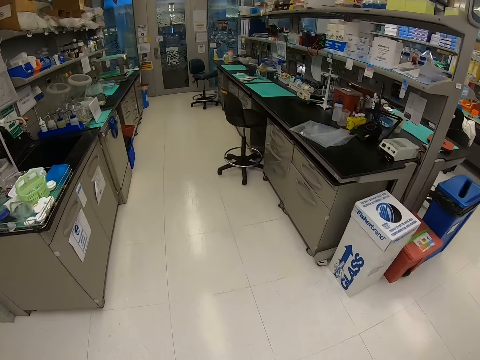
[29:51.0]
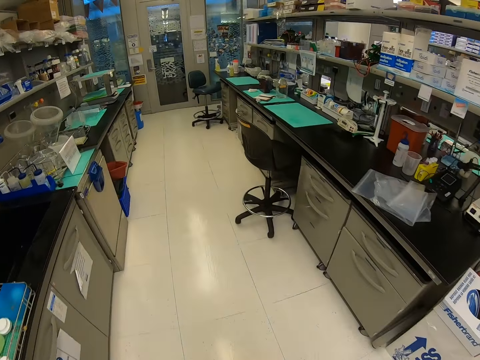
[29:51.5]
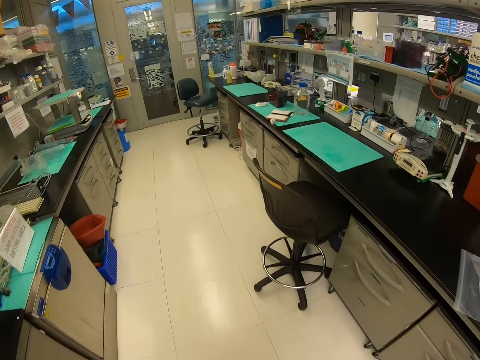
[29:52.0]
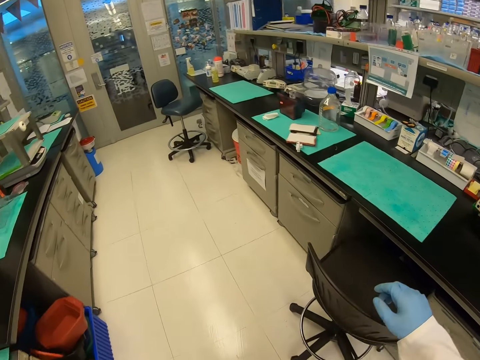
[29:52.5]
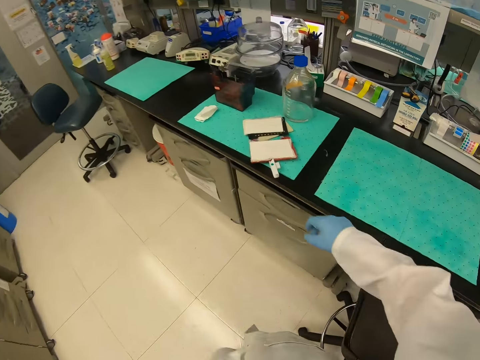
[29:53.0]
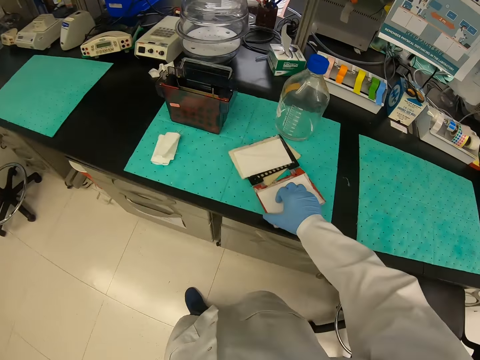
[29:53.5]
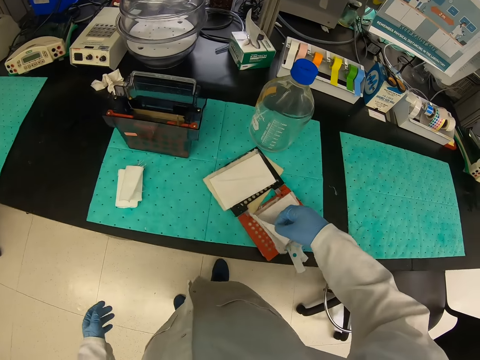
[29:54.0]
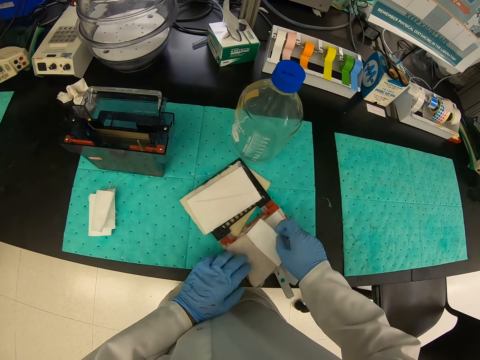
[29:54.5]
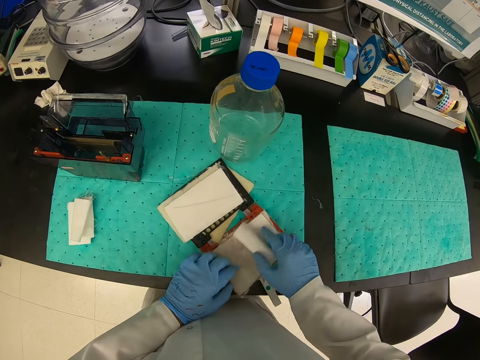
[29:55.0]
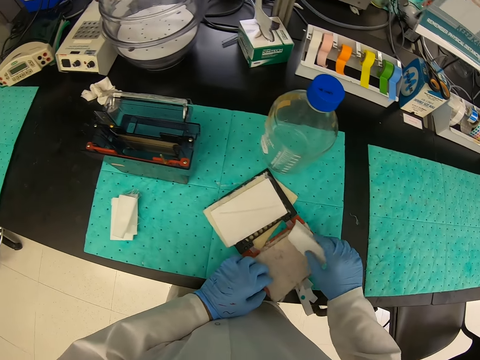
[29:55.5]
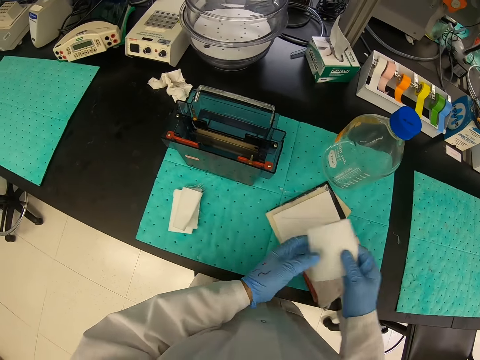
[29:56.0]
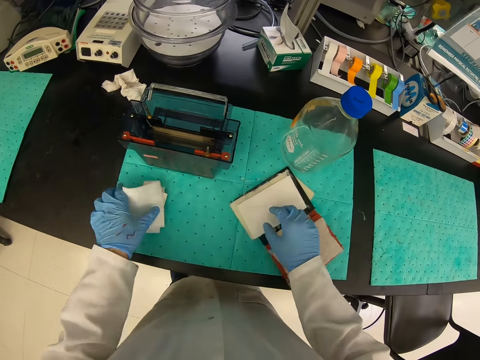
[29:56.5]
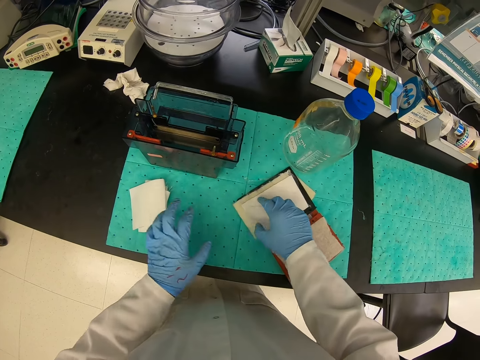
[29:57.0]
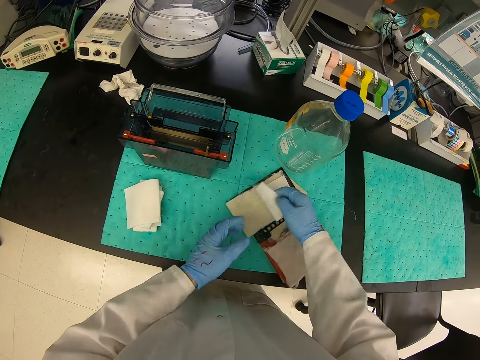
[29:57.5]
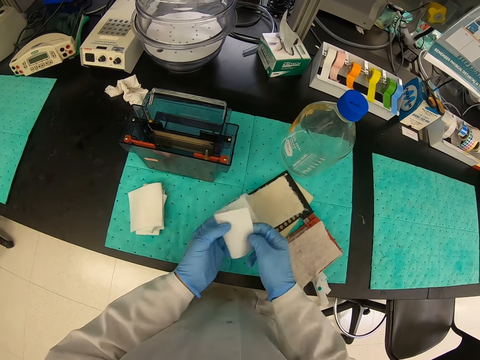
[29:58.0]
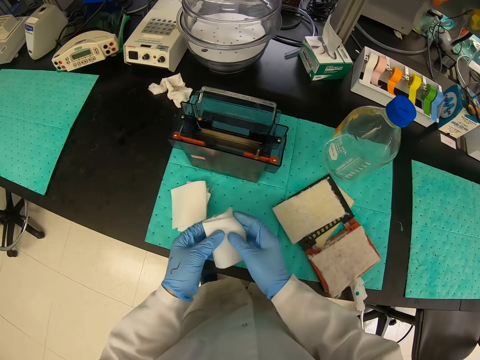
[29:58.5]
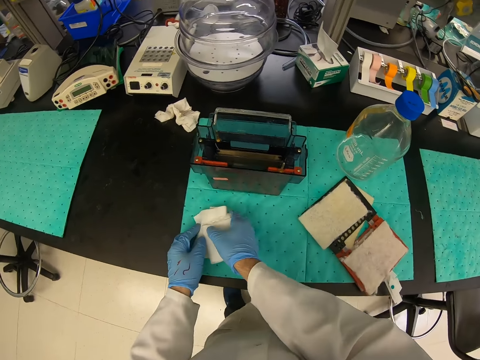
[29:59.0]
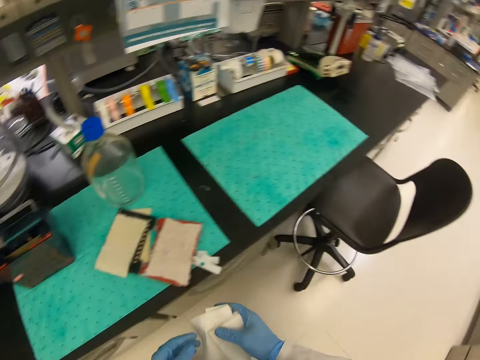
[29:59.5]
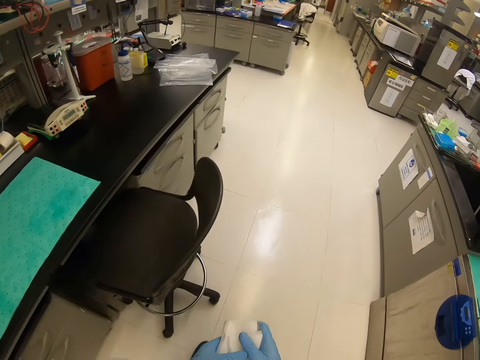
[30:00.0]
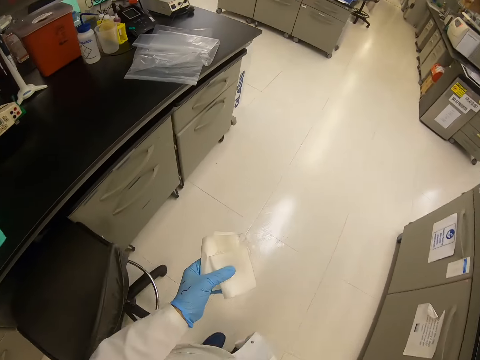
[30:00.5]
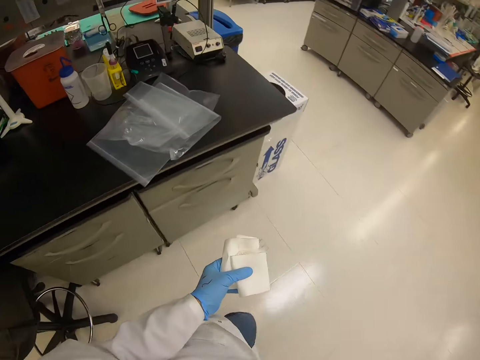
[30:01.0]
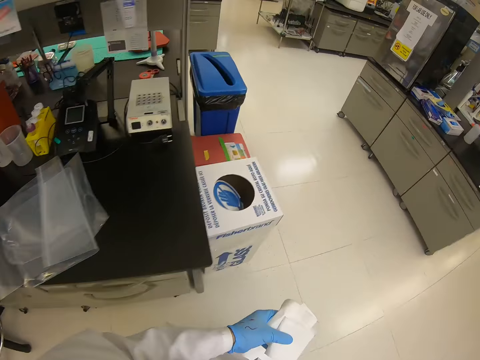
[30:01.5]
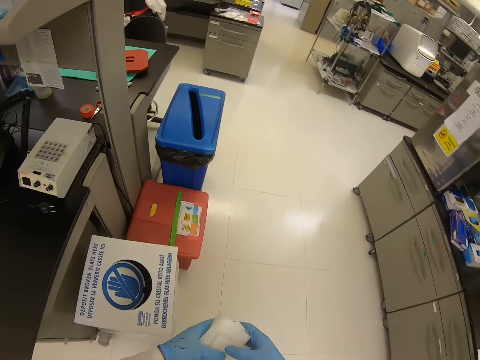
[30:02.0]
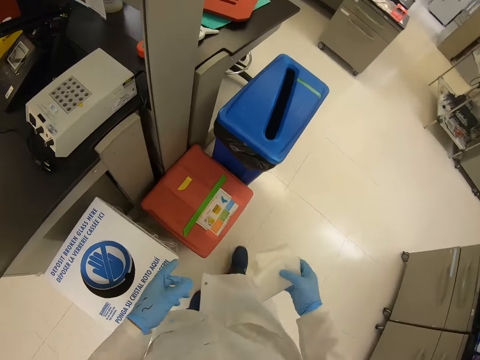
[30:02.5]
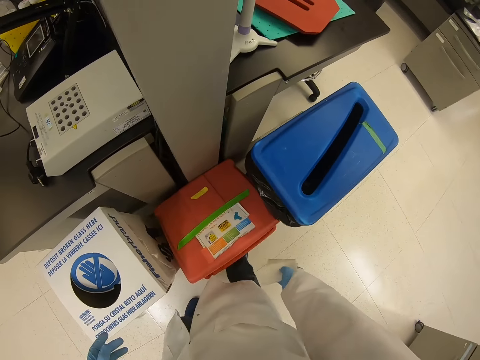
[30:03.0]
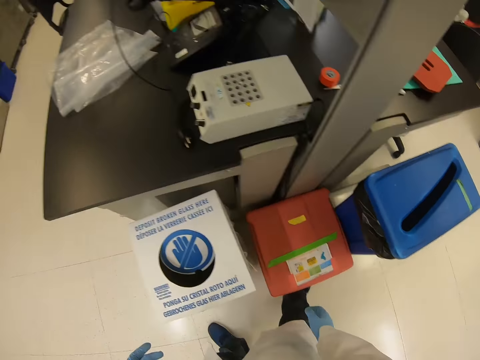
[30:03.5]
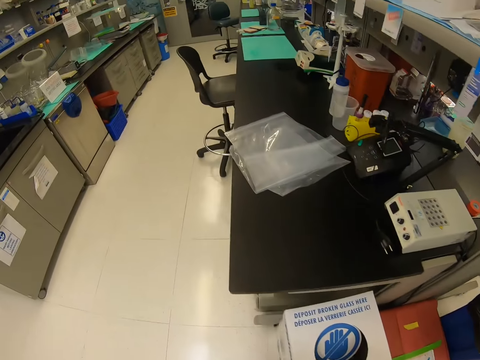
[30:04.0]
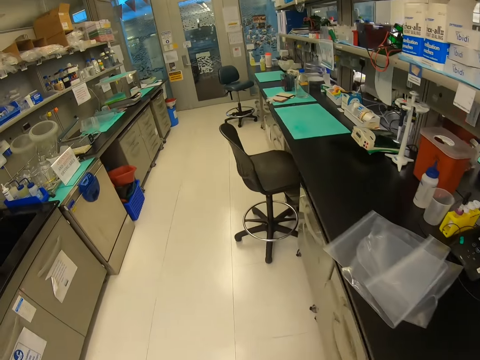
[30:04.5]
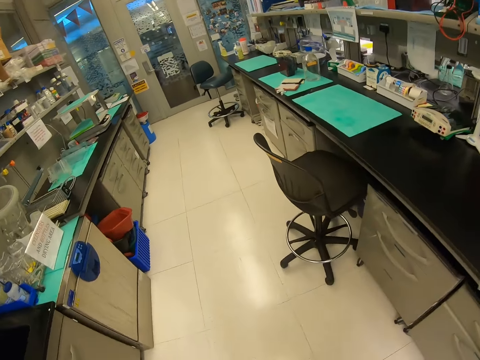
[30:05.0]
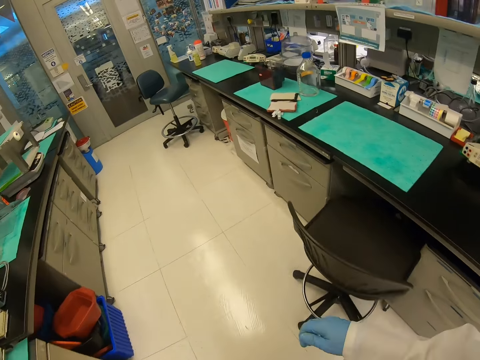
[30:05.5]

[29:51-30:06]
The camera wearer picks a paper from the book. They pick papers from the counter. They walk in the laboratory. They throw trash in the litter bin.

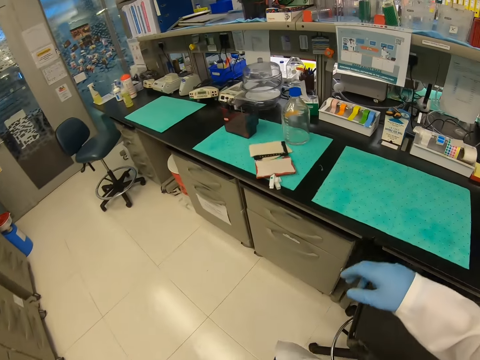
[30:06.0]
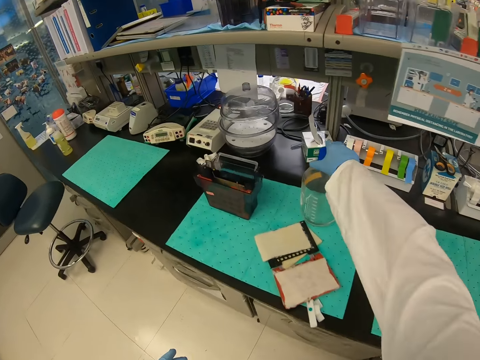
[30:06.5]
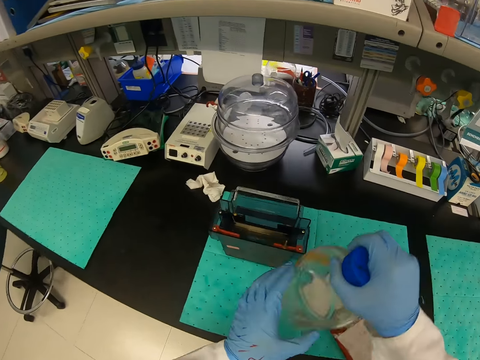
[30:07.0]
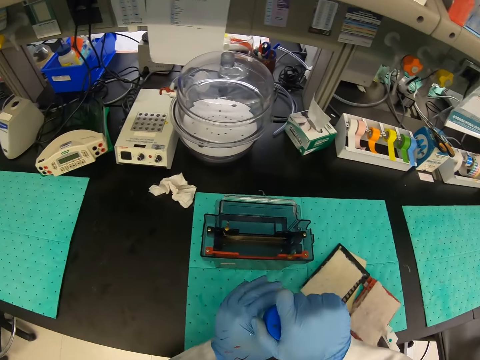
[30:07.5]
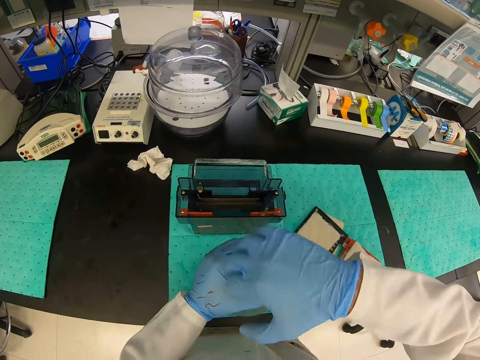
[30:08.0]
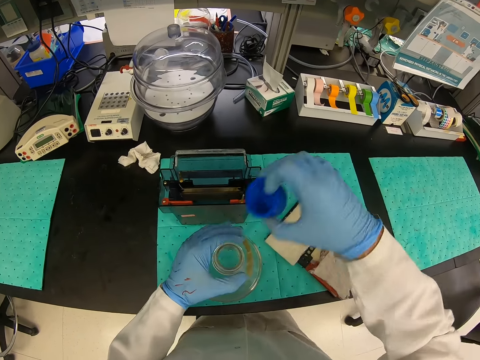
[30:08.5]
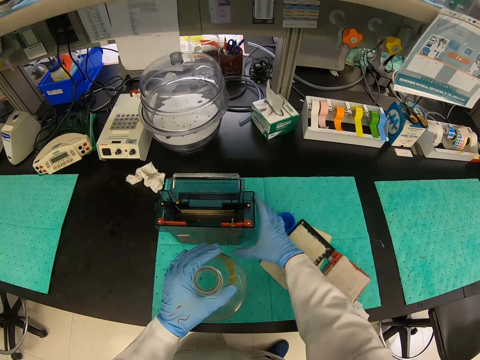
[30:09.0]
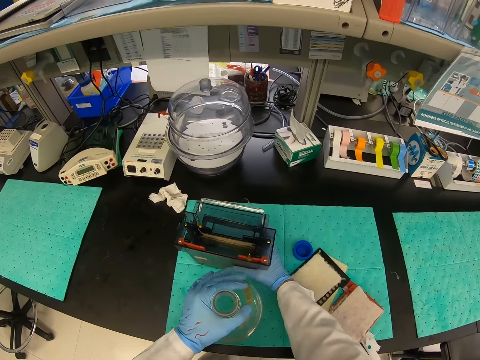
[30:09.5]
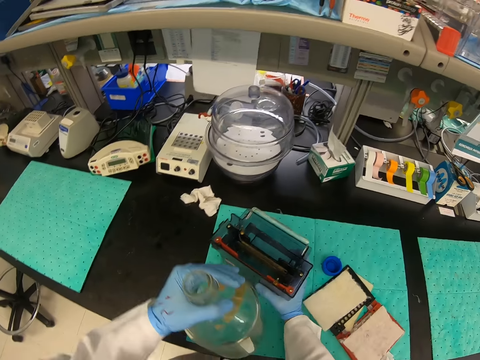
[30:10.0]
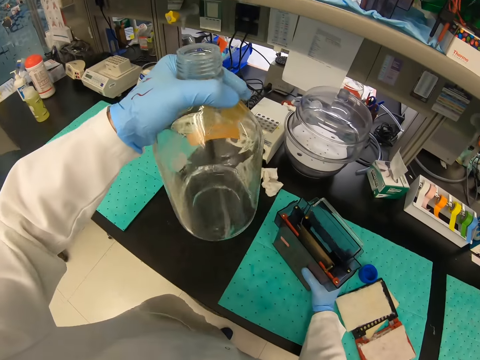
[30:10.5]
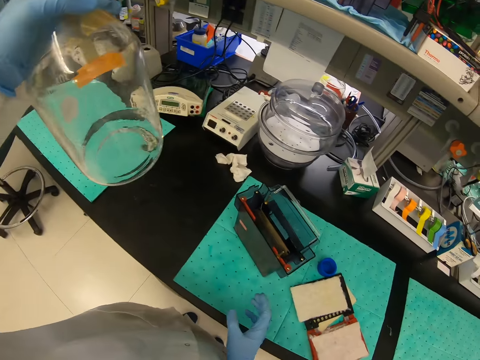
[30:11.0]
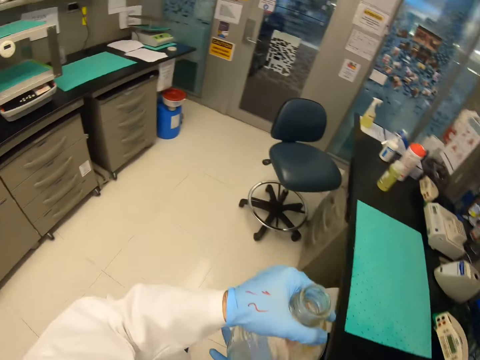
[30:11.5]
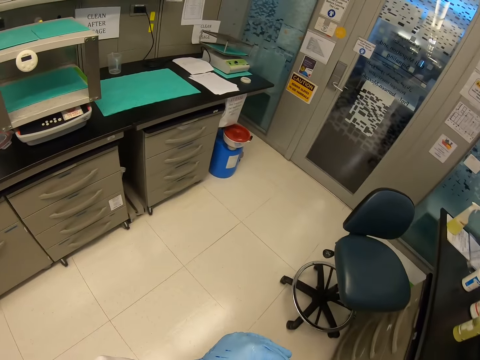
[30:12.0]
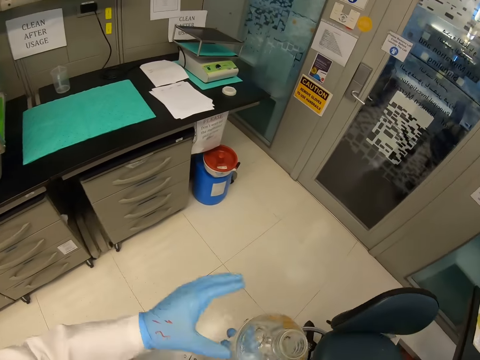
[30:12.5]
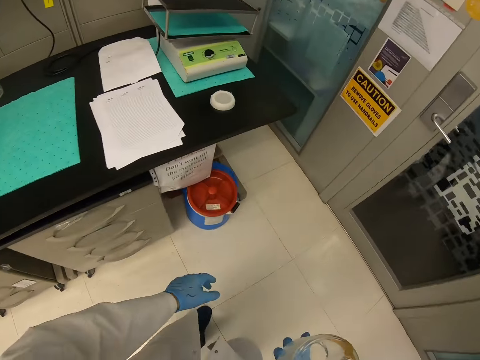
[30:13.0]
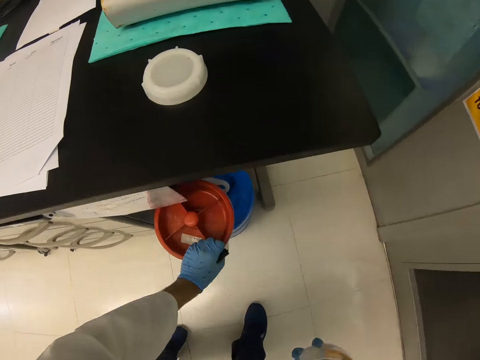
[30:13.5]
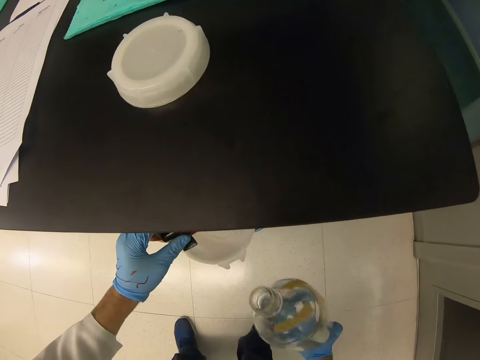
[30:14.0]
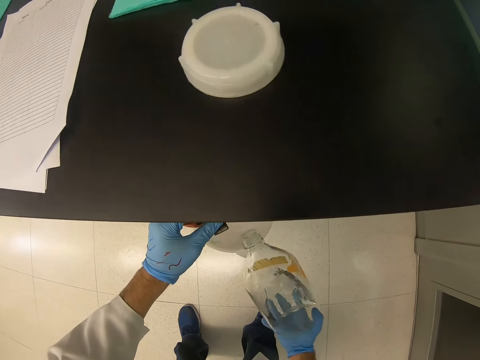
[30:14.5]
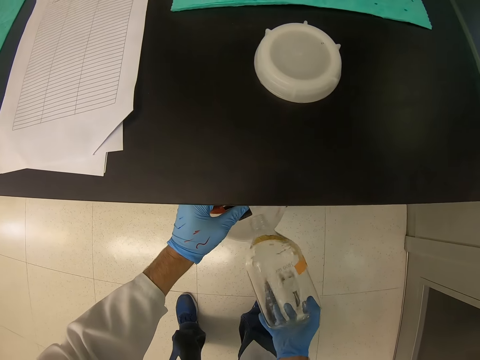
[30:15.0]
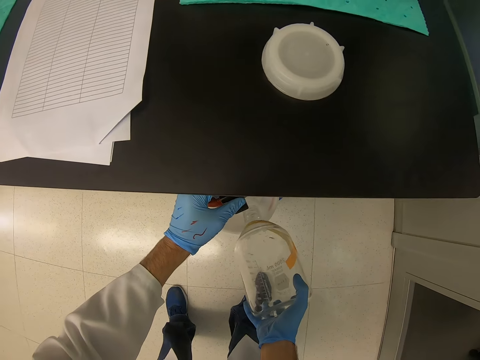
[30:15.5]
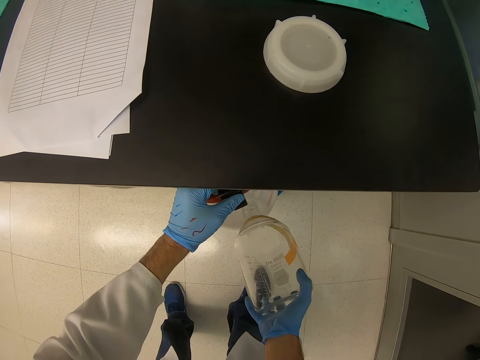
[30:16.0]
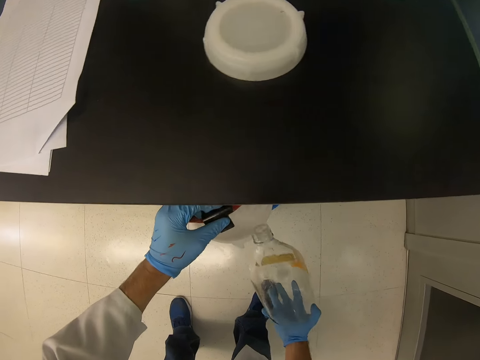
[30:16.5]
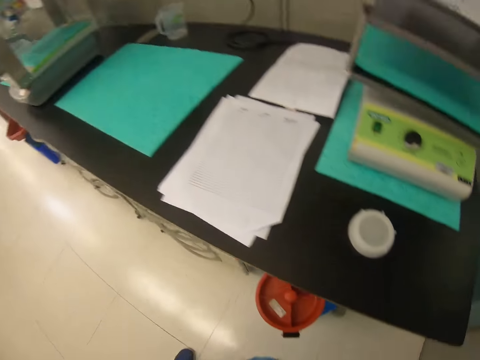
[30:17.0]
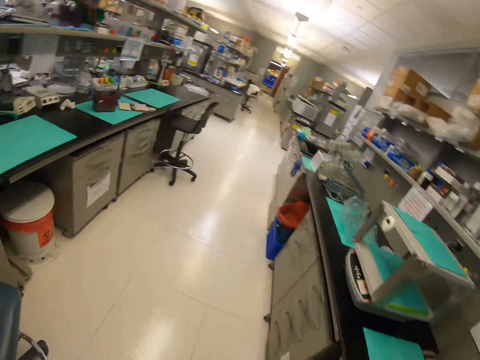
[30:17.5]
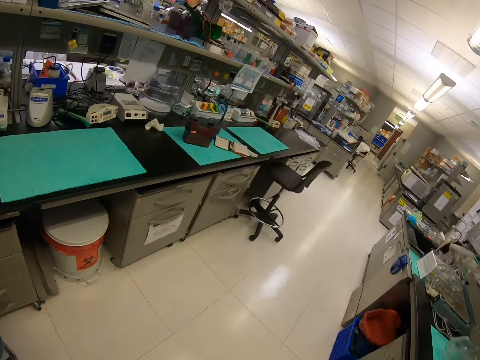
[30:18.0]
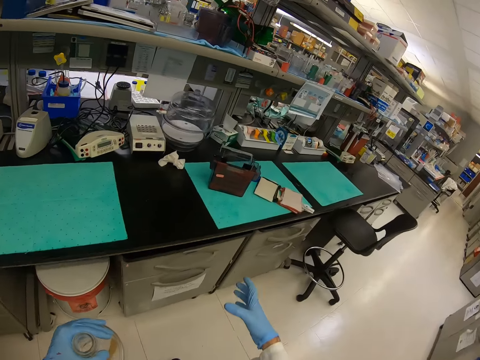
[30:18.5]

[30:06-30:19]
The camera wearer picks up a bottle with his right hand from the table. He opens the bottle with his right hand. He puts the lid on the counter. He pours the liquid in the litter bin.
